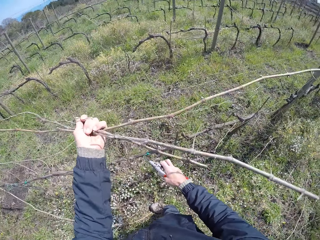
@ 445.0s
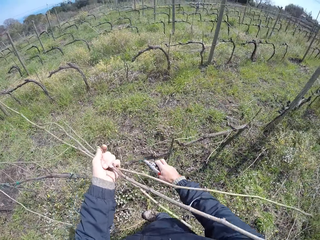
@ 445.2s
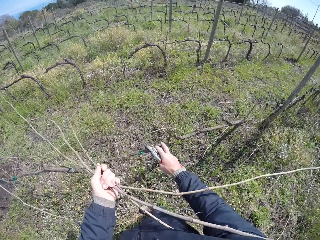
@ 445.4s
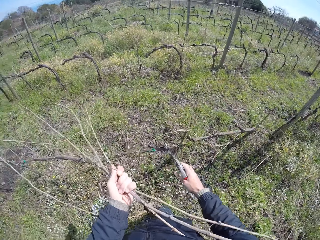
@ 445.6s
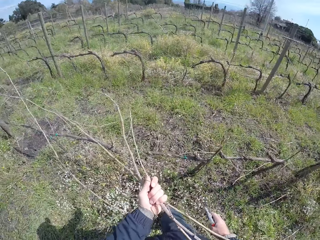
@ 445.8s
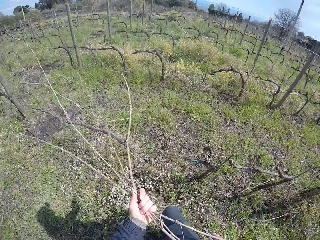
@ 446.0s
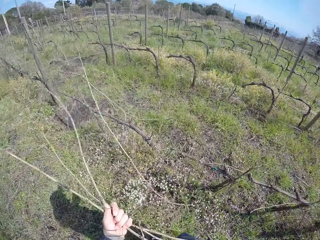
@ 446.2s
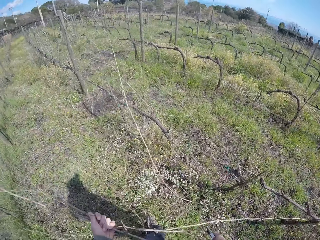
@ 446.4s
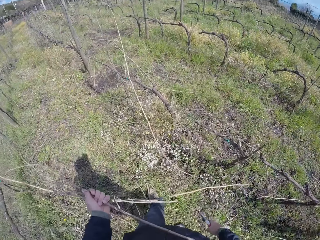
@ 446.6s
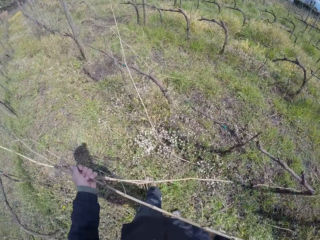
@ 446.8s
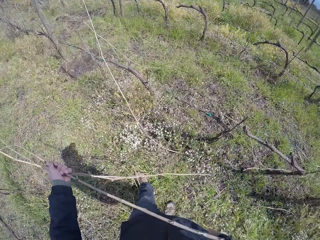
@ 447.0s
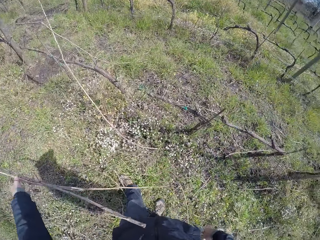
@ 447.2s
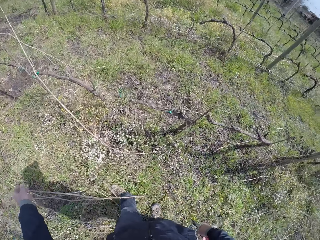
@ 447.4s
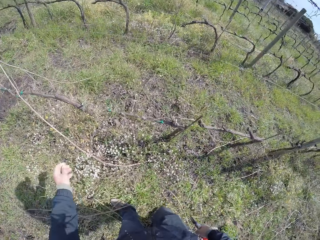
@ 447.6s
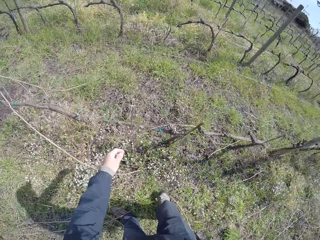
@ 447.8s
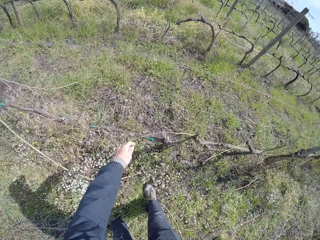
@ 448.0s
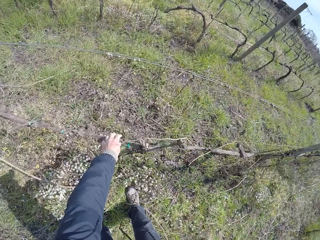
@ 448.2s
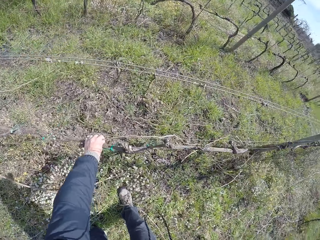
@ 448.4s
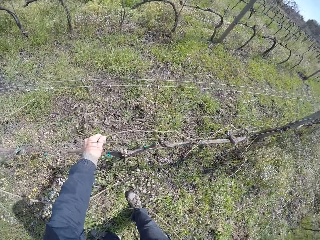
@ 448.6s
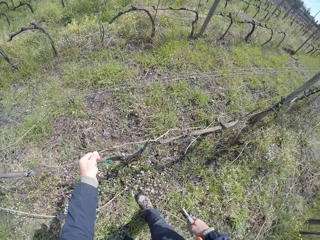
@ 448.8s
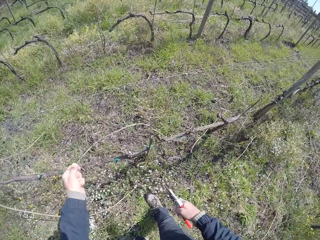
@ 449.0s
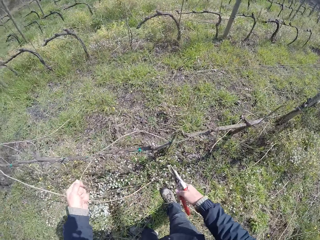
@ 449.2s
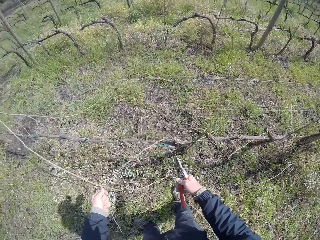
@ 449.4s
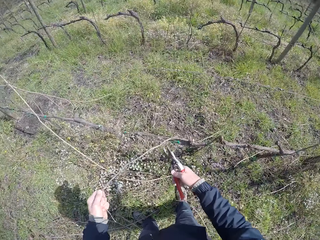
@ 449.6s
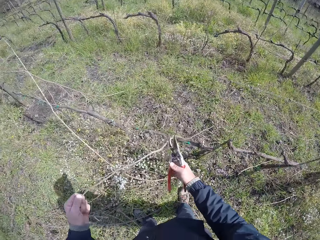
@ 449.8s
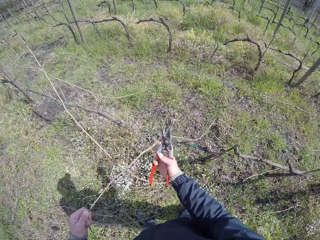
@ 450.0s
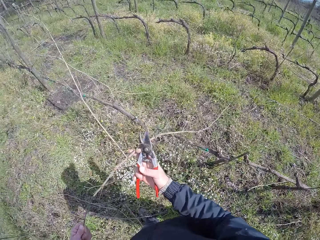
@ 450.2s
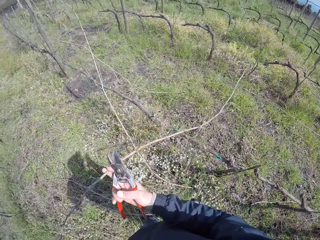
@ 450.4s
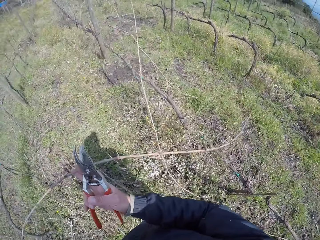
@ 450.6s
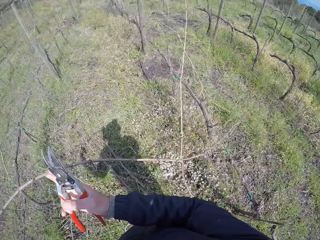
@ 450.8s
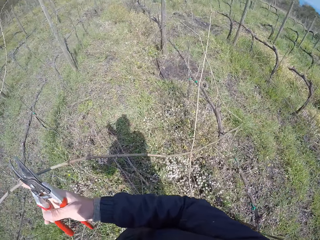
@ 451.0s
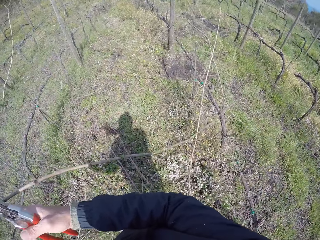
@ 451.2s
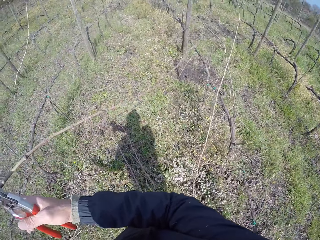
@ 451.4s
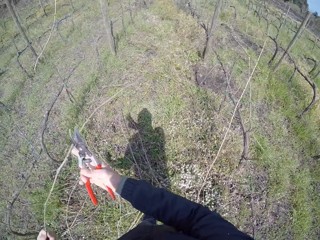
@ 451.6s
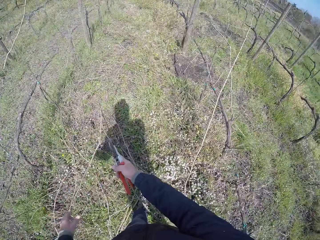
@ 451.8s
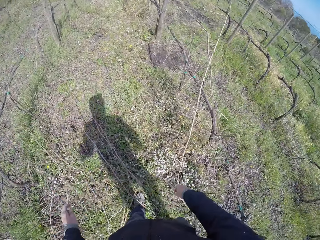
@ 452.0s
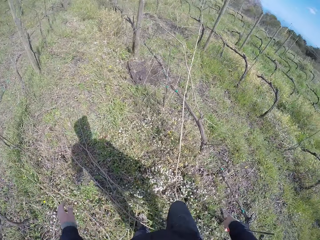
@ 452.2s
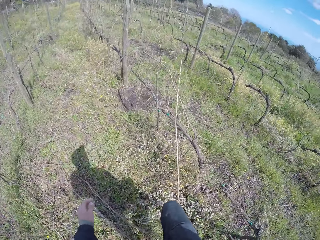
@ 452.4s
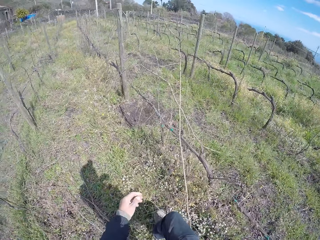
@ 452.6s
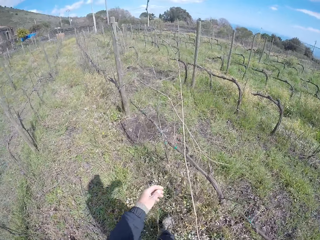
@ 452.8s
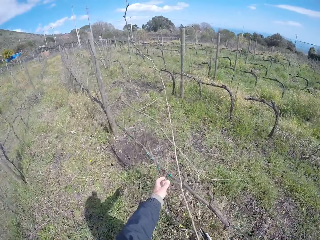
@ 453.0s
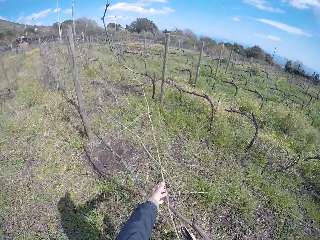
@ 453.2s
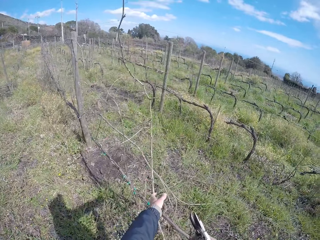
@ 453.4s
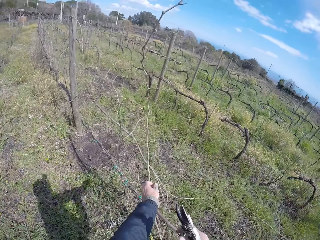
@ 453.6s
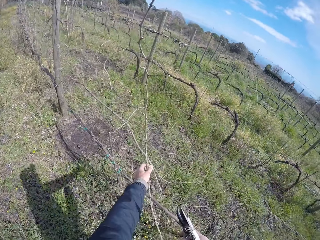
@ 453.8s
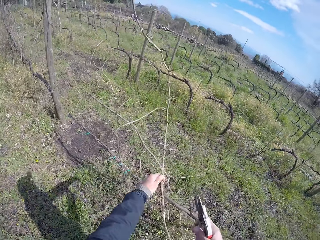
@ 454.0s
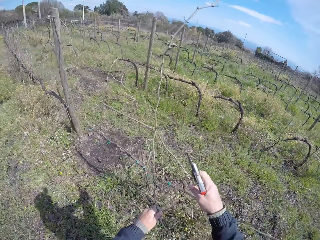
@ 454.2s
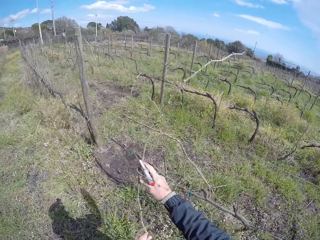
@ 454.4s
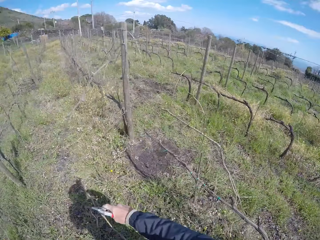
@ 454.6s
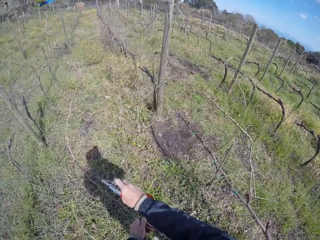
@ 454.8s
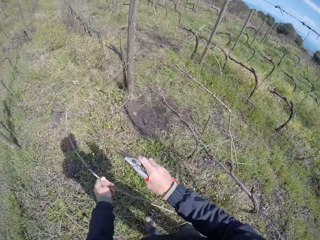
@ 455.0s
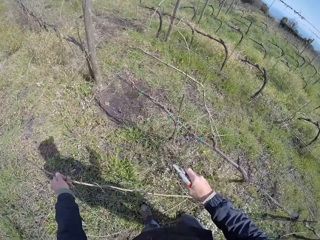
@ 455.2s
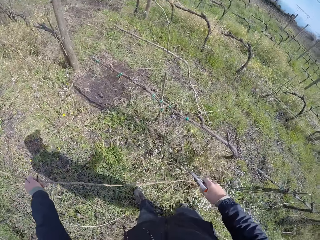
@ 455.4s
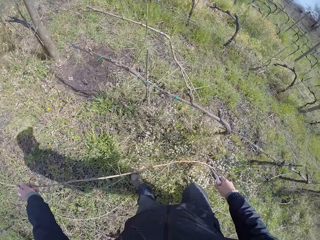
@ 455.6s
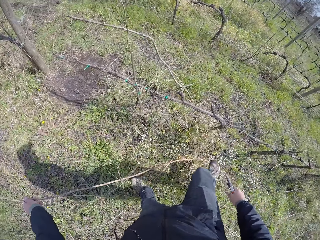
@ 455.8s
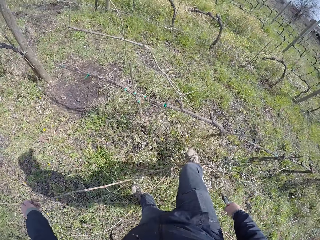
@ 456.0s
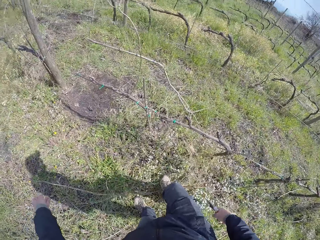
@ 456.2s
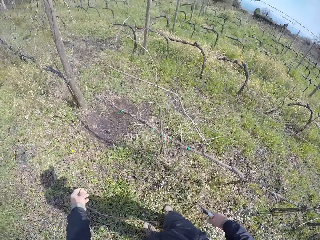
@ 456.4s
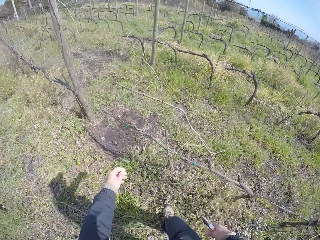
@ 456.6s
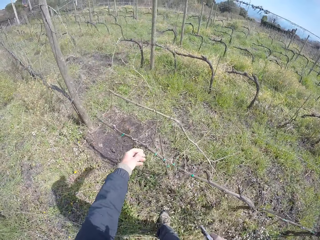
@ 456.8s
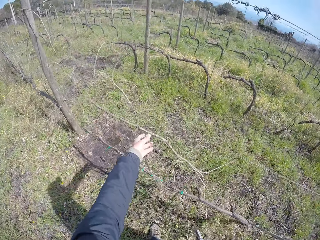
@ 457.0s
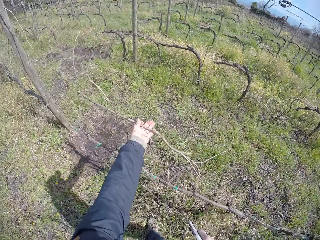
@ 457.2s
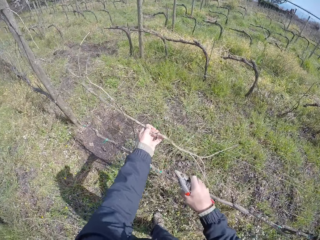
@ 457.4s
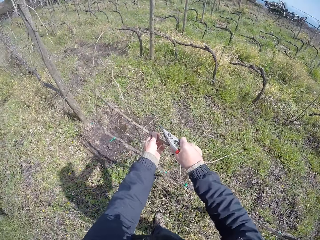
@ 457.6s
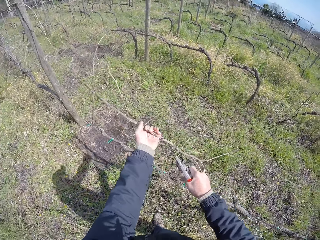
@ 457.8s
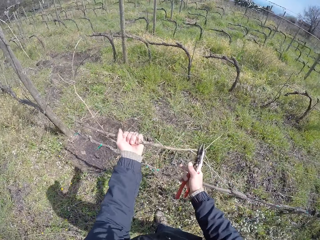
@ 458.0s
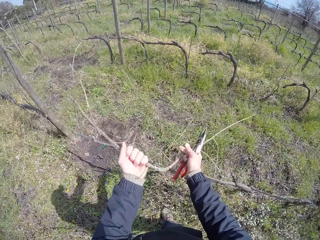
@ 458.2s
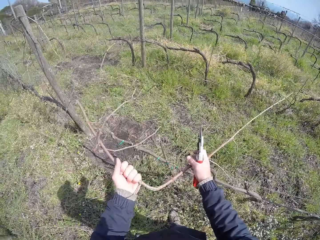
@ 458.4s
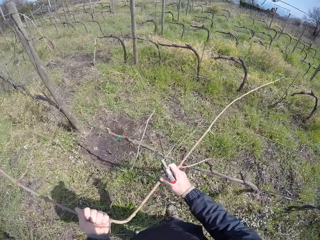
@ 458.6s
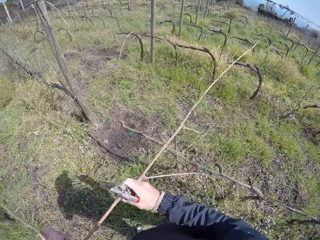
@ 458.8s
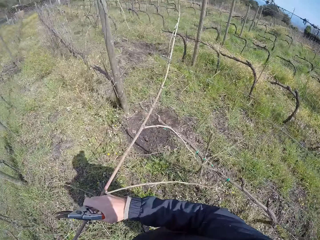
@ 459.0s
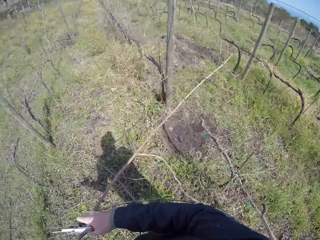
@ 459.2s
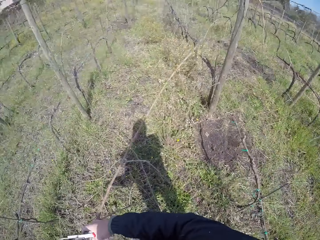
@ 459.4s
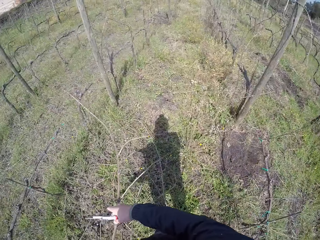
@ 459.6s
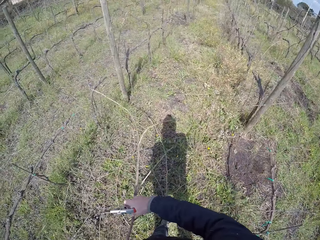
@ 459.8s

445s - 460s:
The camera wearer throws the twigs on the ground with her left hand. She pulls a twig with her left hand from the fence. She holds the wood with the left hand. She pulls the twig with her right hand. She throws the twigs on the ground with her right hand. She moves a step ahead. She pulls a twig with her left hand from the fence. She holds the wood with the left hand. She pushes the twig with her right hand. She pulls the twig with her left hand. She kicks the twig with her right leg. She drops the wood with the left hand. She pulls the twig with her left hand. She holds the wood with the left hand. She pulls the twig with both hands.

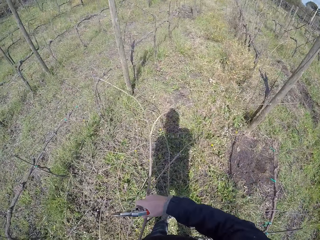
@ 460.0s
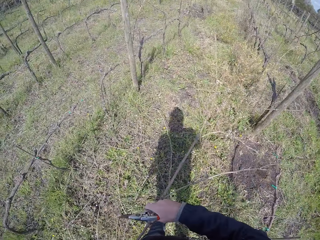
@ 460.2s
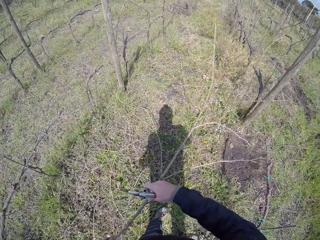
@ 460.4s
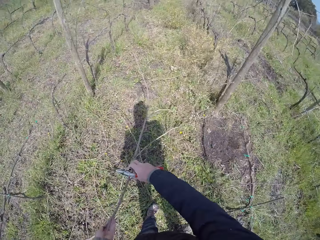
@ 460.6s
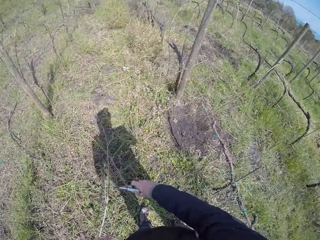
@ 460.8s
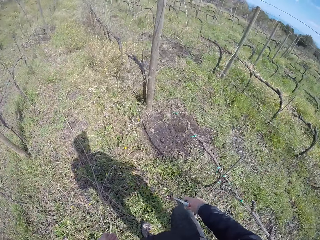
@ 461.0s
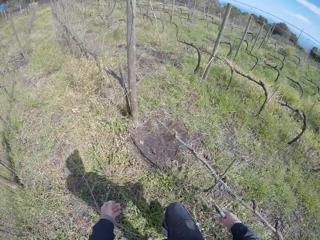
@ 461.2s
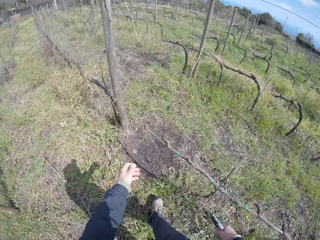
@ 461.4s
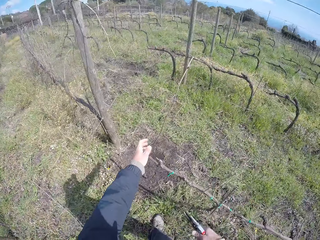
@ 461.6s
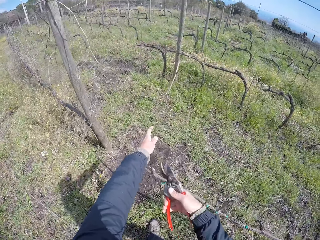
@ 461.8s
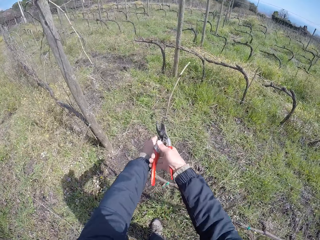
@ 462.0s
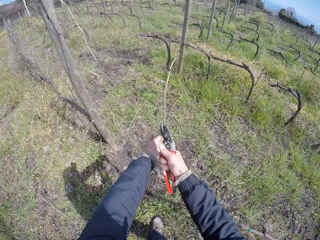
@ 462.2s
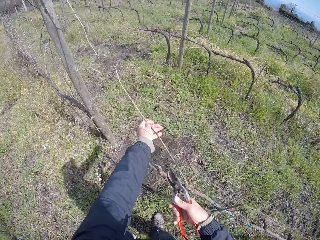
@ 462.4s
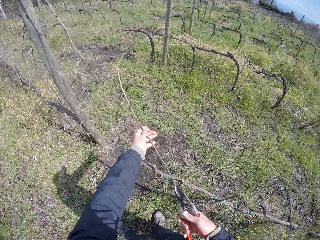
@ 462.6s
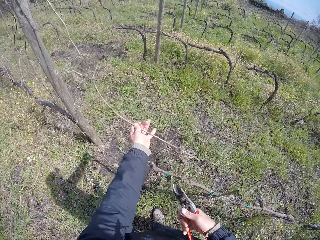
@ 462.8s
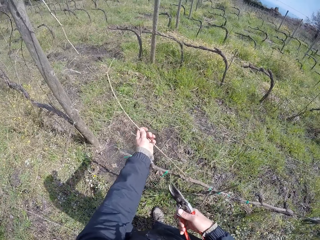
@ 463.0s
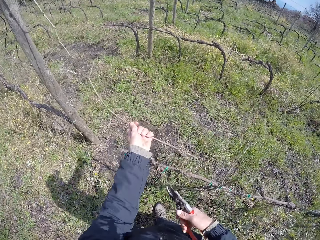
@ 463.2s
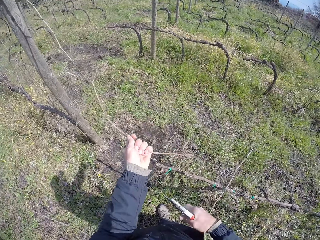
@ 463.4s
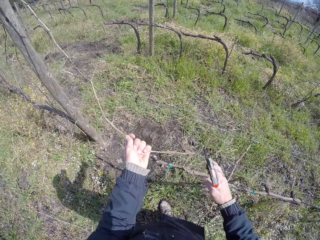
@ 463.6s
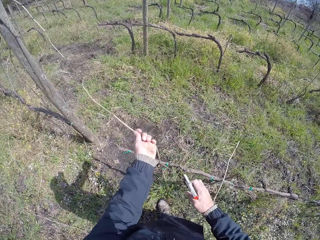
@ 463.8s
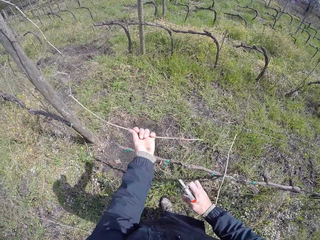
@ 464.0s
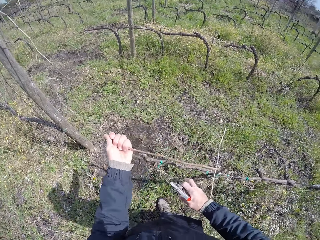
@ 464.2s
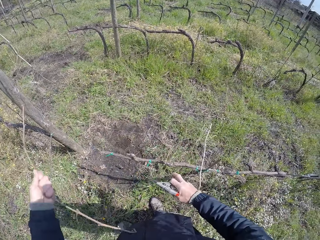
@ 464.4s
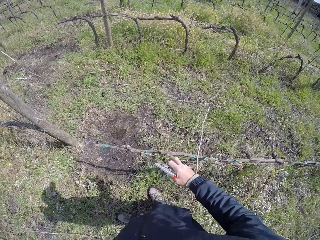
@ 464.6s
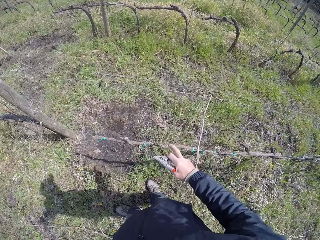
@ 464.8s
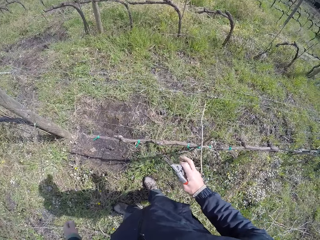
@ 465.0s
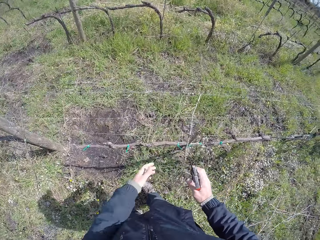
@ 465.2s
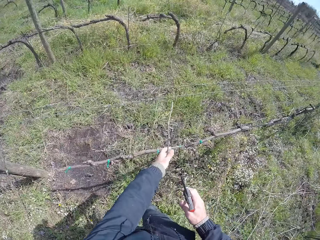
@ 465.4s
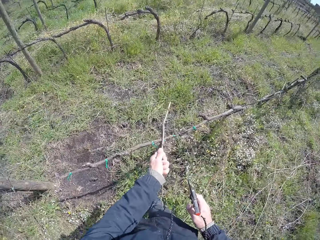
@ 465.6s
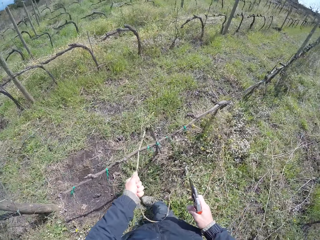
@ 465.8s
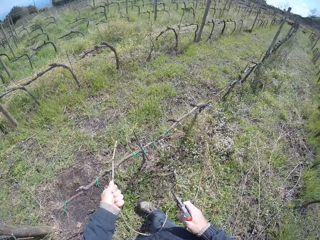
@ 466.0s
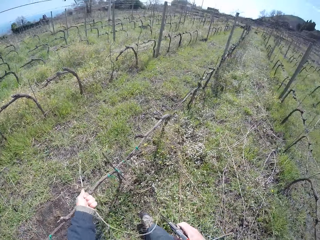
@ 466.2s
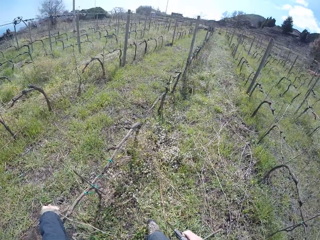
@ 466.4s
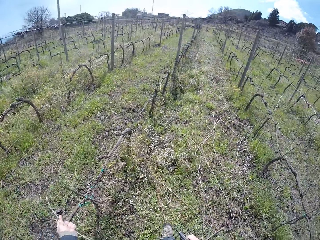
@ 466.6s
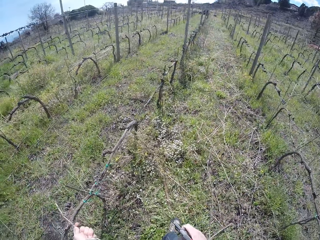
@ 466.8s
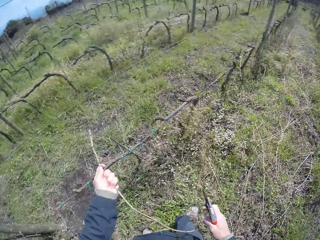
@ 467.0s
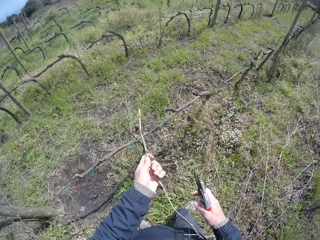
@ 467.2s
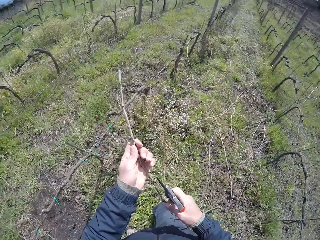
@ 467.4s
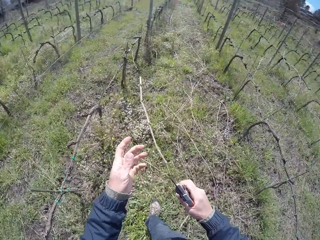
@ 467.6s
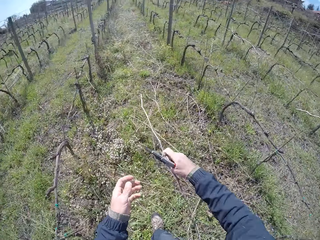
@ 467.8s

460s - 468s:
The camera wearer throws the twigs on the ground with her right hand. She cuts the twig with a pruner in her right hand. She holds the wood with the left hand. She pulls the twig with both hands. She drops the wood with the left hand. She pulls the twig with her left hand. She holds the wood with the left hand. She throws the twigs on the ground with her right hand.
